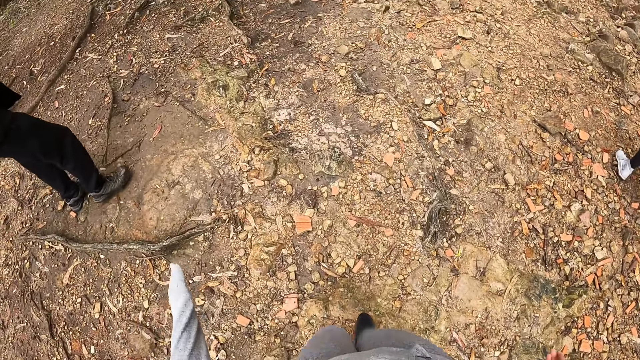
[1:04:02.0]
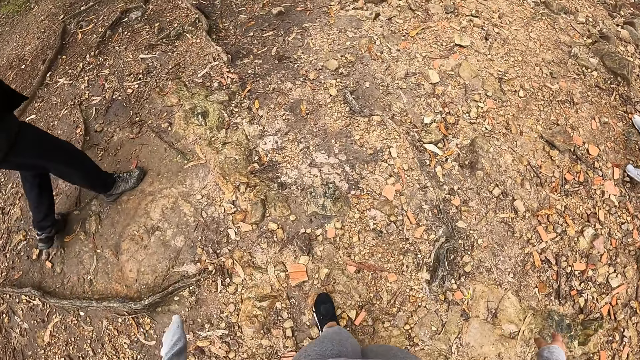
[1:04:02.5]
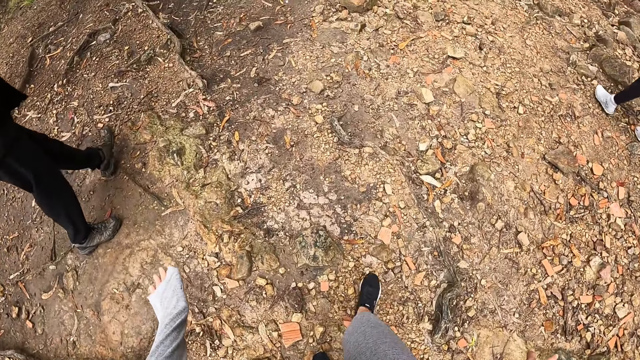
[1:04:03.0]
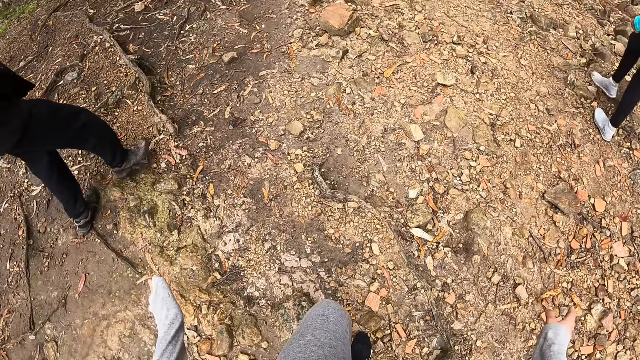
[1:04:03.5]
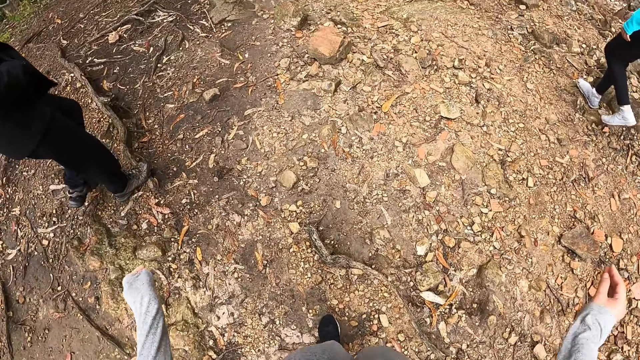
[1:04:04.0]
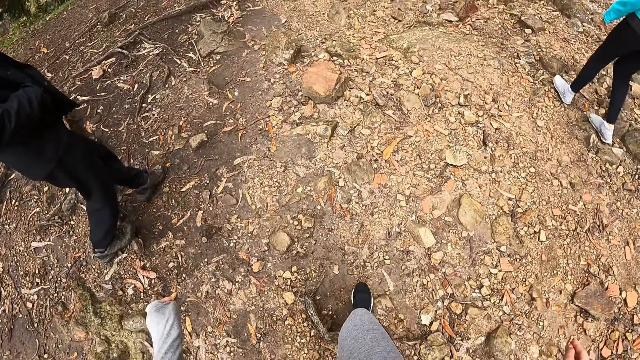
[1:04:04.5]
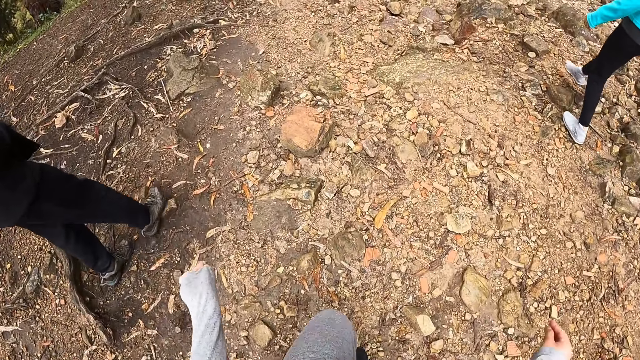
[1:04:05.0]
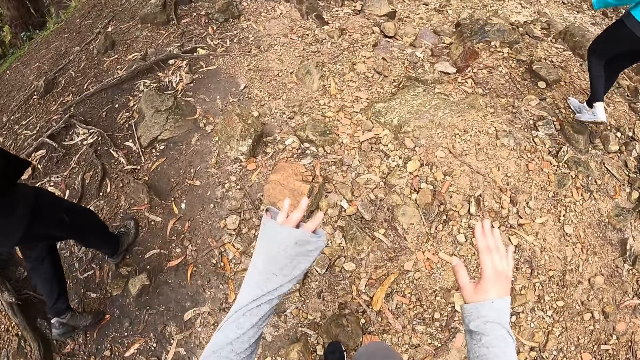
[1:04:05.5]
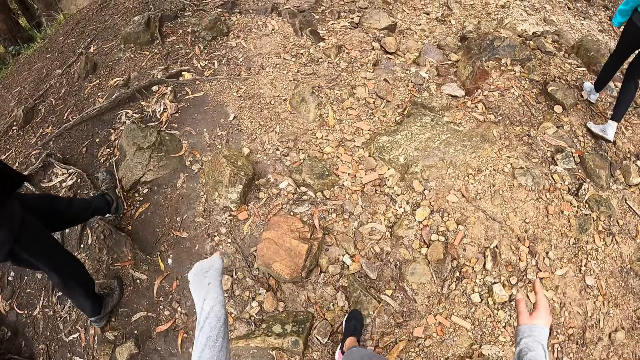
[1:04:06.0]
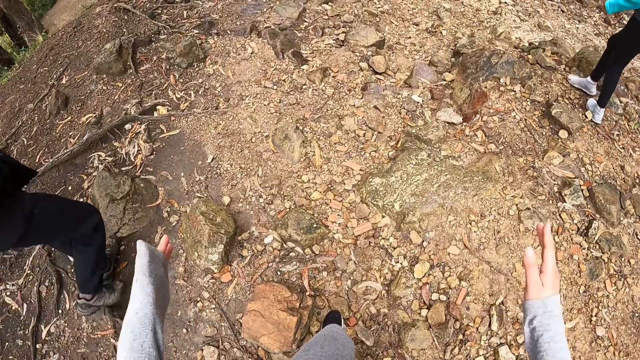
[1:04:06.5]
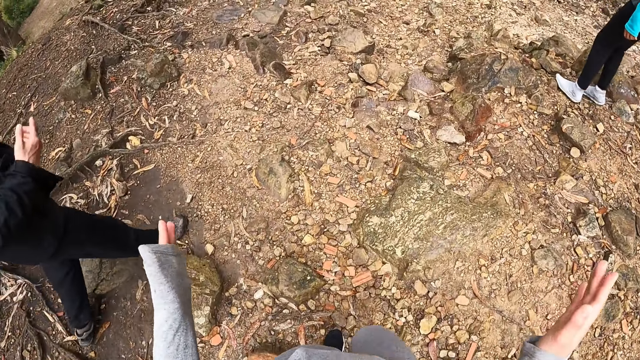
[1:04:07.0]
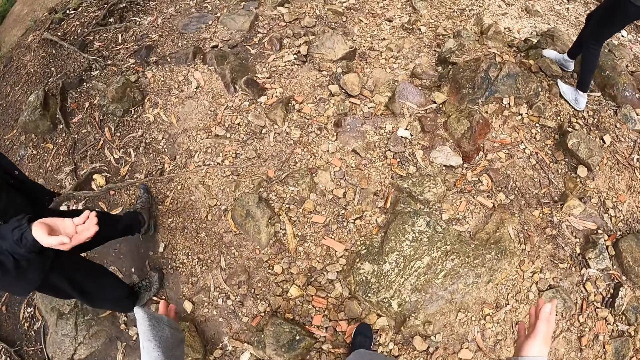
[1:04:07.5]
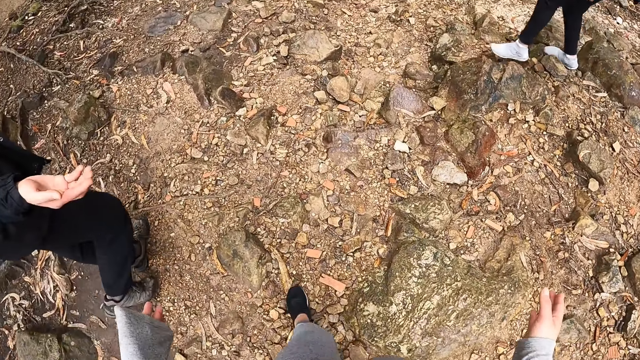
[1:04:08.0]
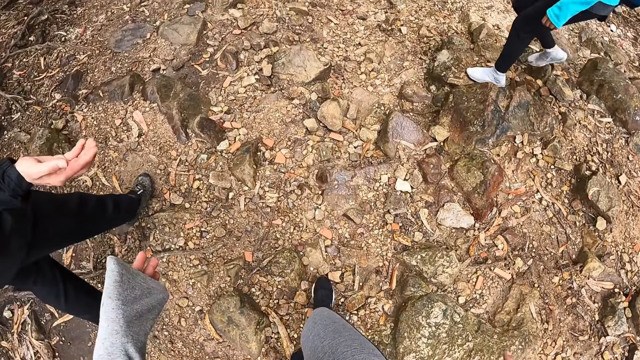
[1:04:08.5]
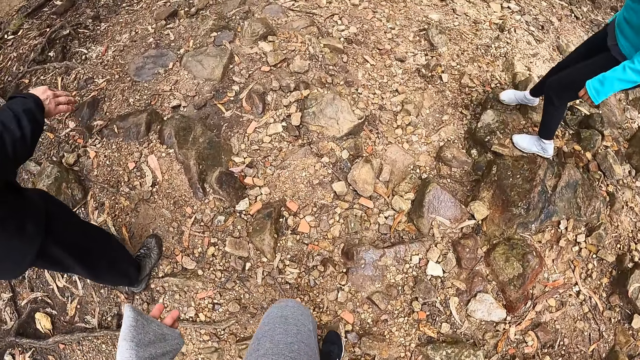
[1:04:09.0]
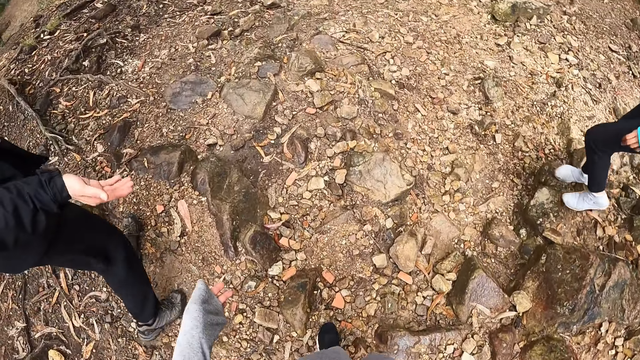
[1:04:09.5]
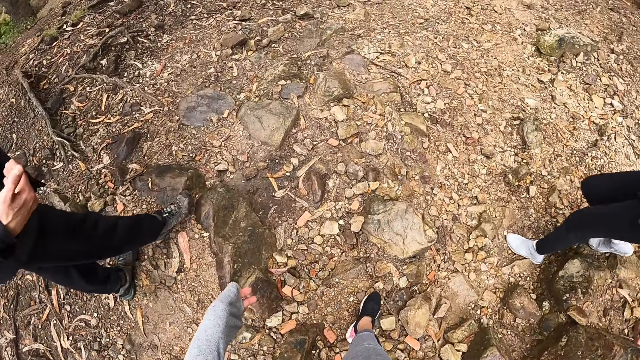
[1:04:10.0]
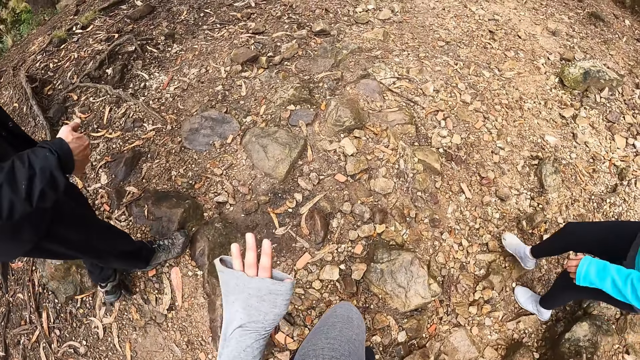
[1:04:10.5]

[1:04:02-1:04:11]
The camera wearer lifts both her hands. She interacts with the man. She waves her hands.

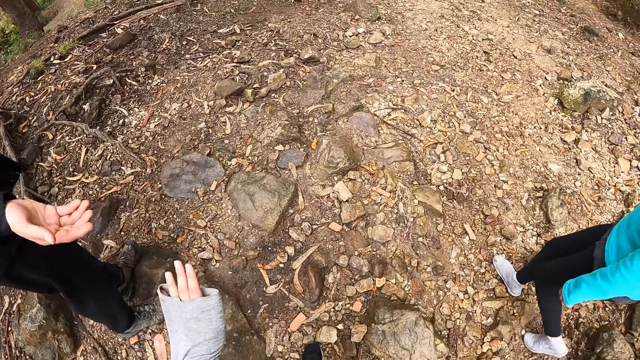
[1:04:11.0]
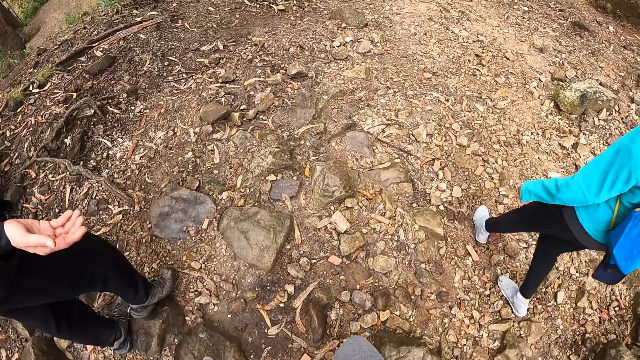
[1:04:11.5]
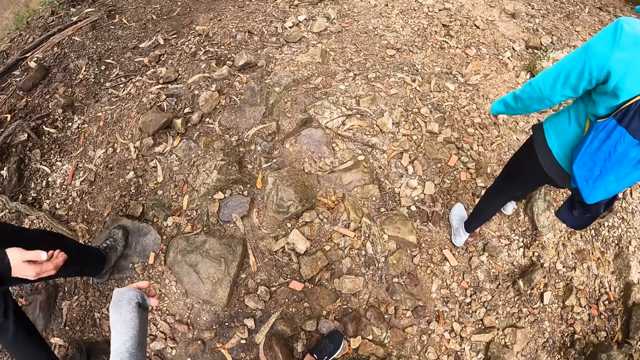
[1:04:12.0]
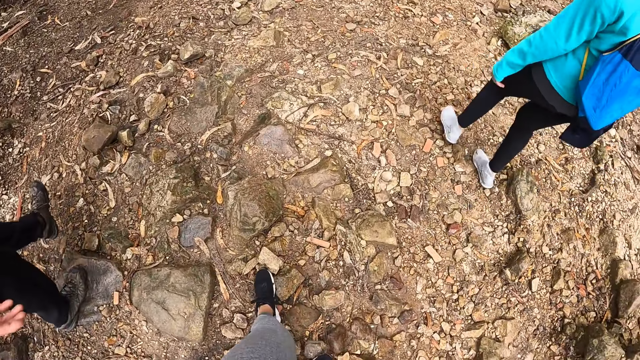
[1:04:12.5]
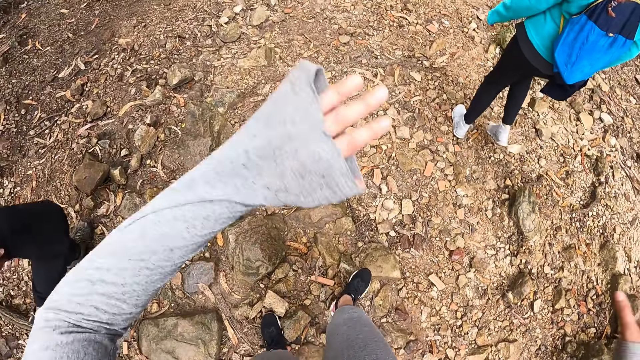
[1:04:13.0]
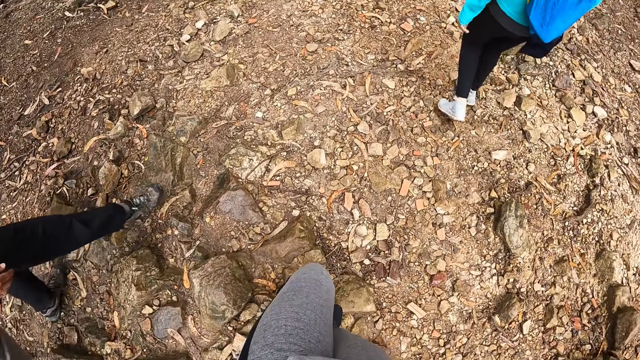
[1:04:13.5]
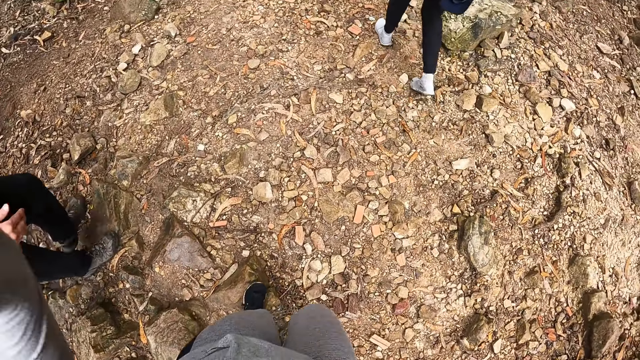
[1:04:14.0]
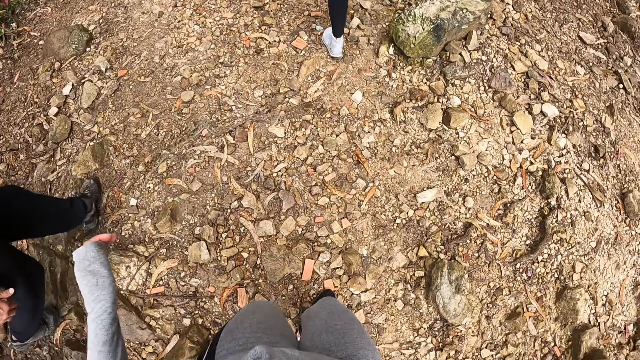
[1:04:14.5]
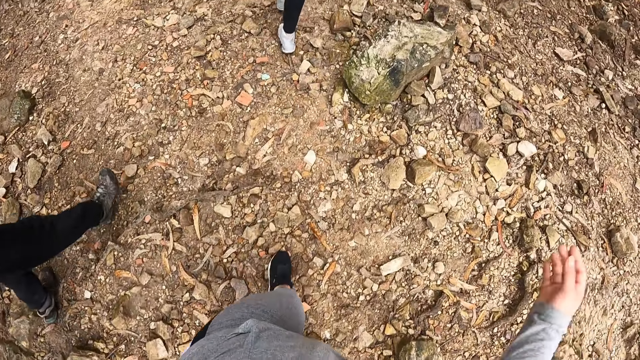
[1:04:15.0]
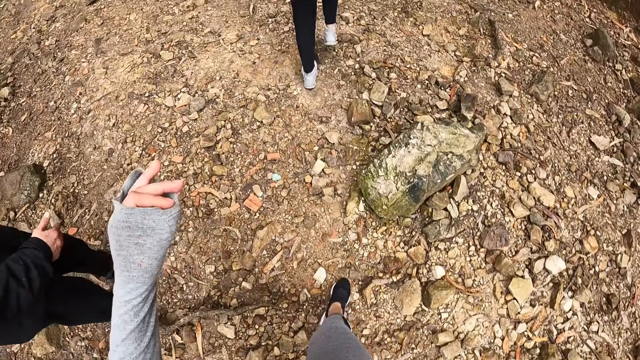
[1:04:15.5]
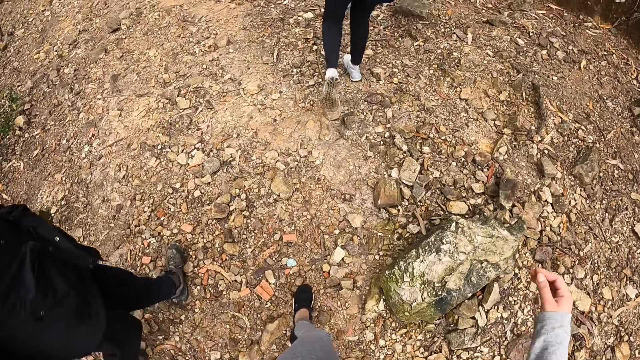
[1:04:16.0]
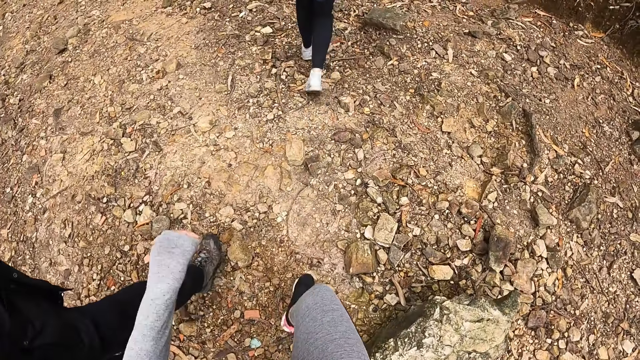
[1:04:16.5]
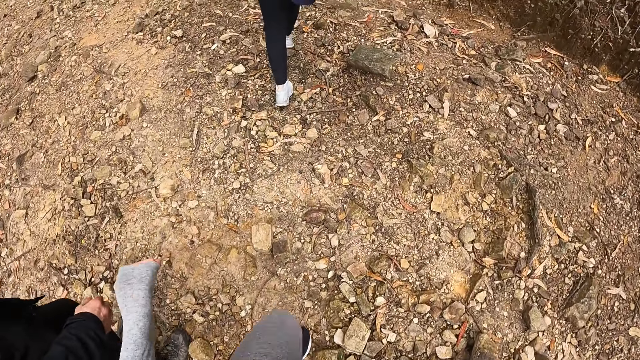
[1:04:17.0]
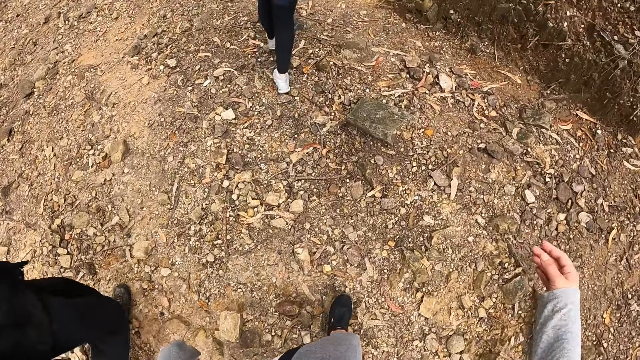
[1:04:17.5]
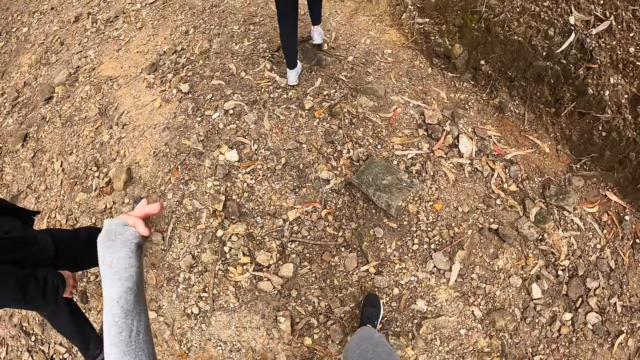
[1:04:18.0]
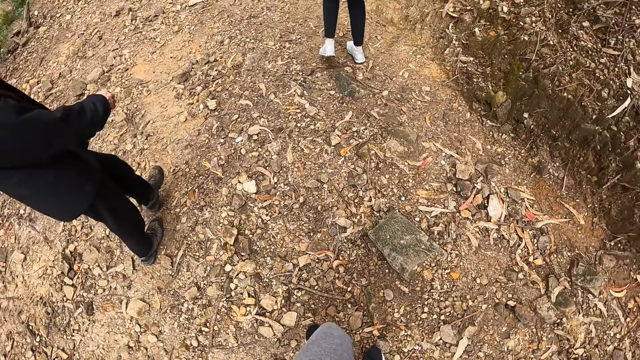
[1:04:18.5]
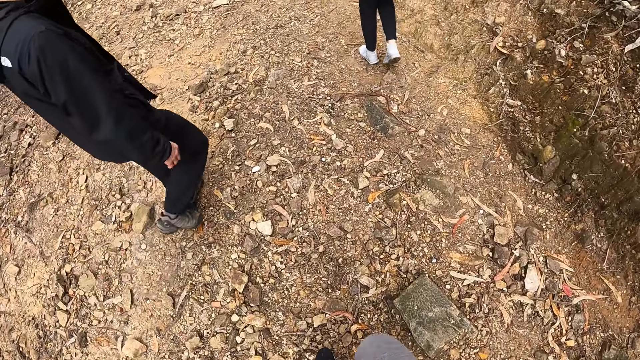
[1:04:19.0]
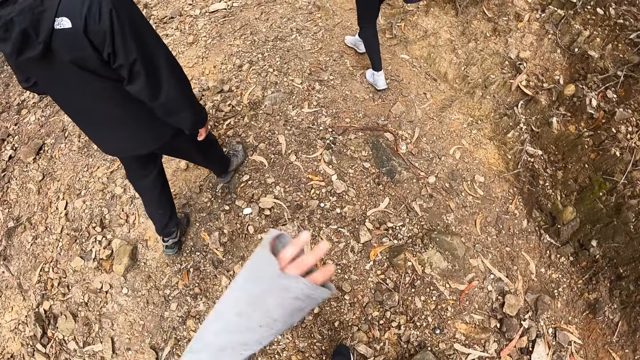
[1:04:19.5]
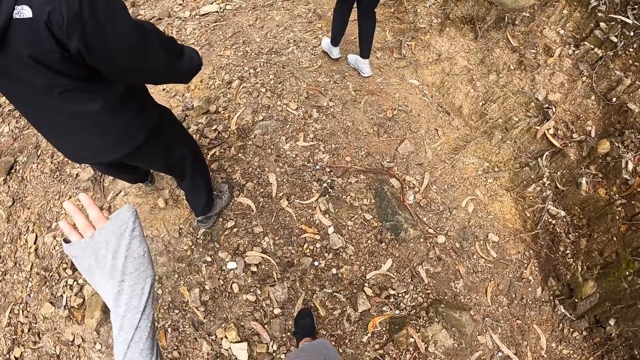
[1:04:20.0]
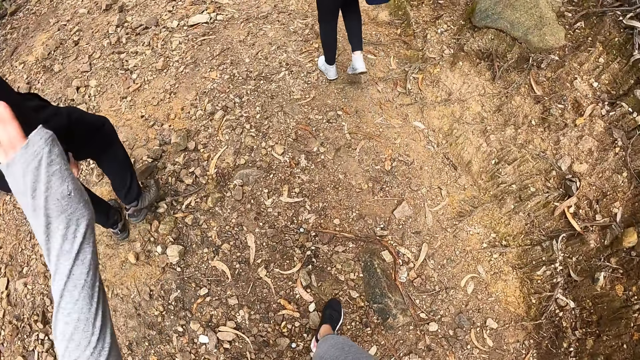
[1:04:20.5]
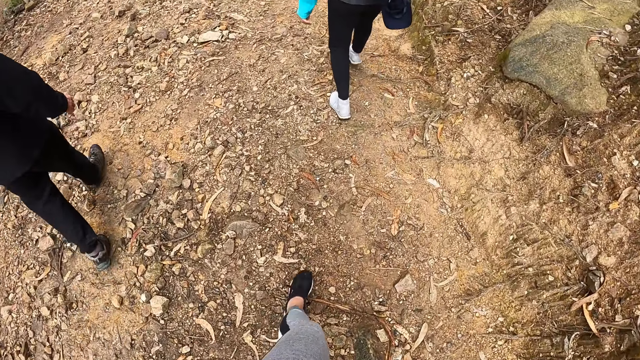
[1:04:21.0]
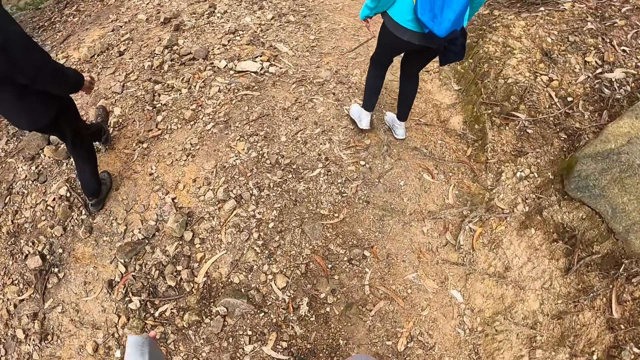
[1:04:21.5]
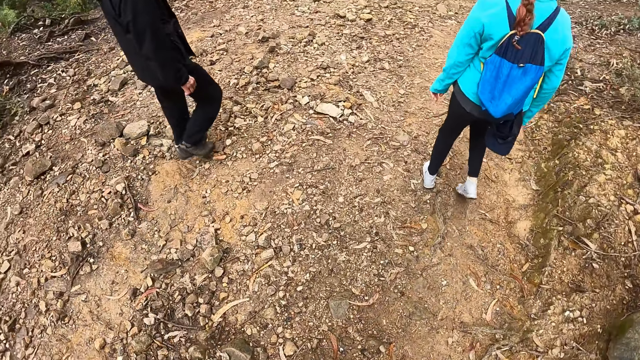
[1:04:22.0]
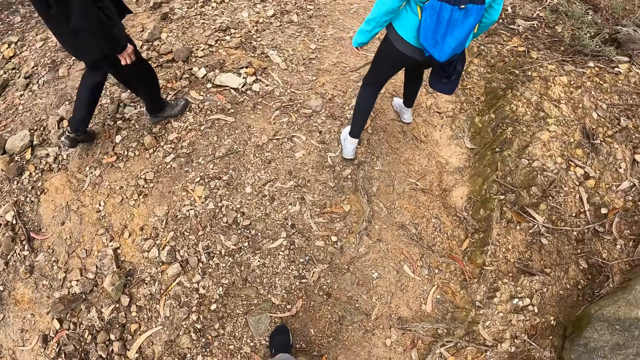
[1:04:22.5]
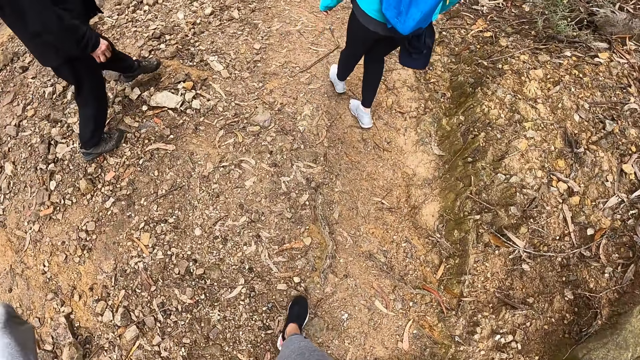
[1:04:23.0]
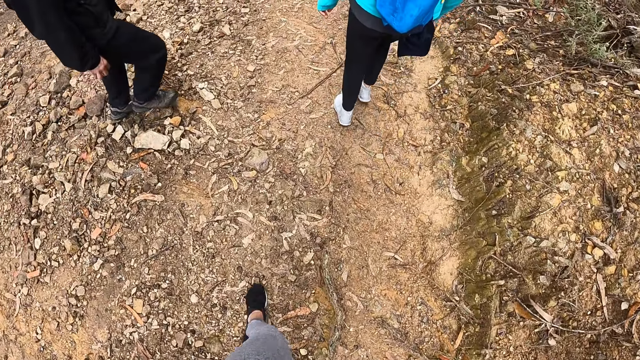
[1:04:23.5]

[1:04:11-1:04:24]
The camera wearer lifts her left hand. She waves her left hand.
